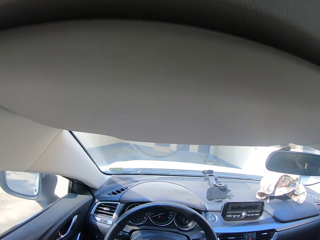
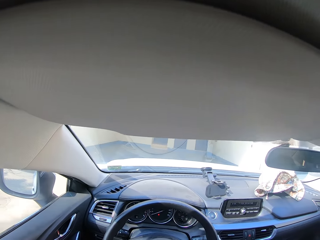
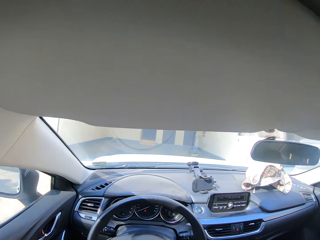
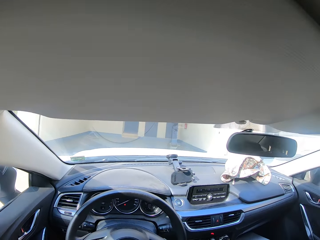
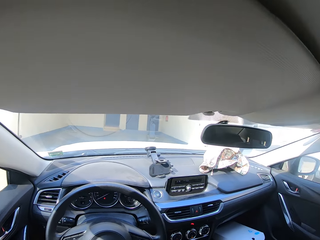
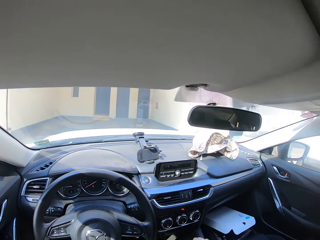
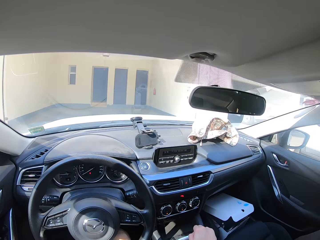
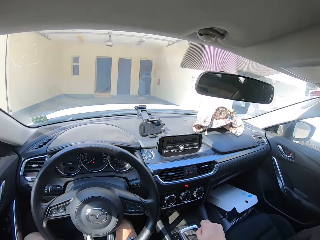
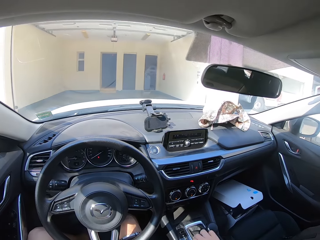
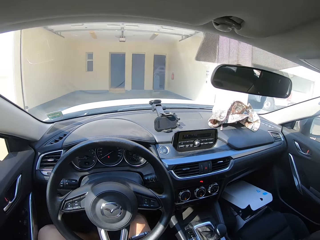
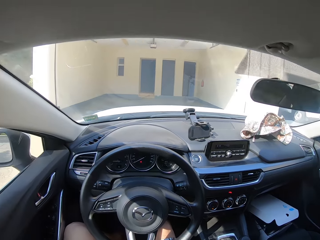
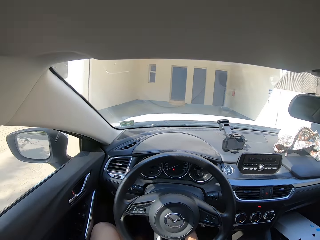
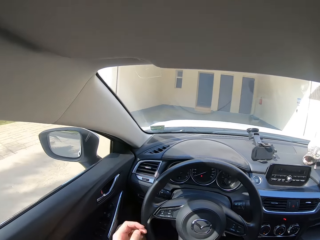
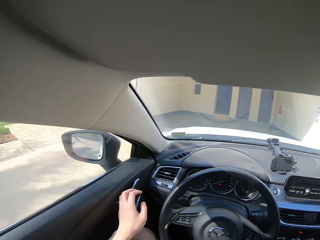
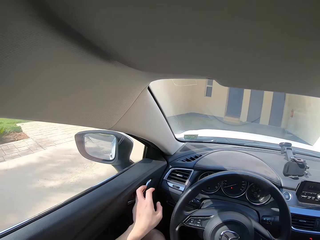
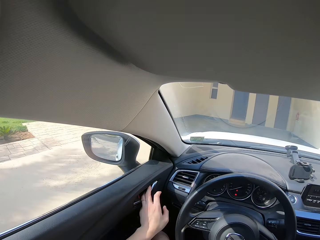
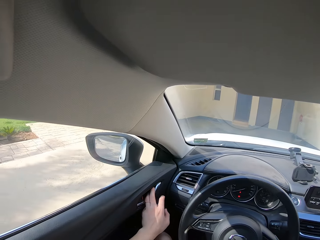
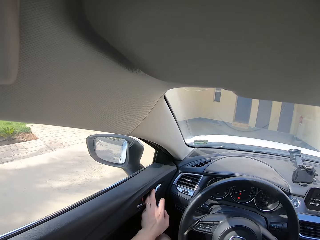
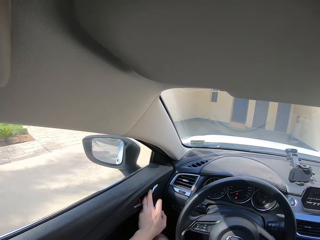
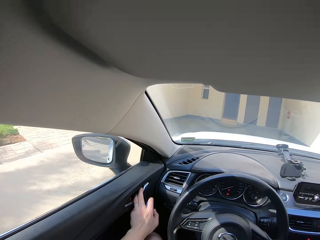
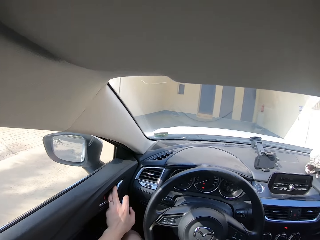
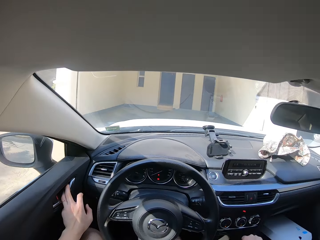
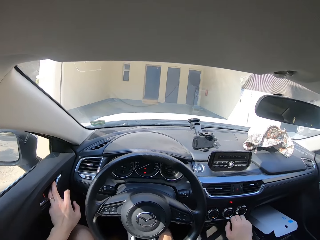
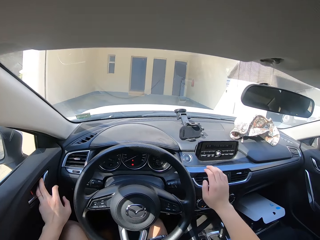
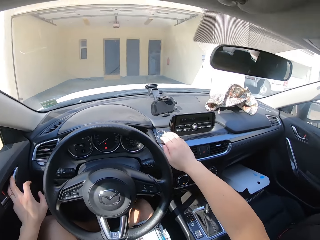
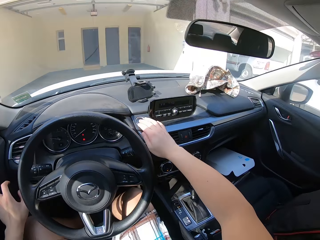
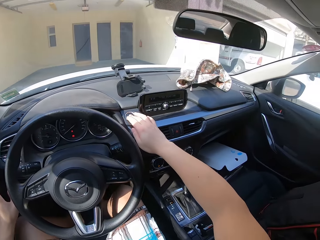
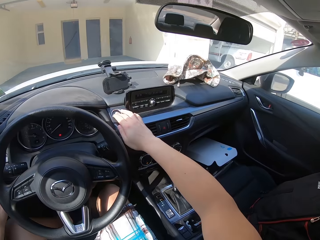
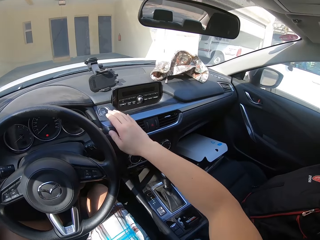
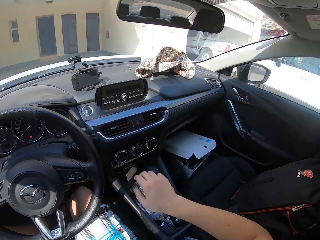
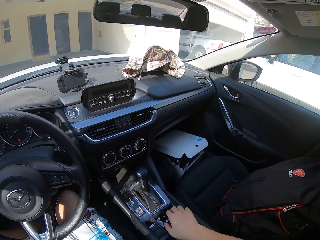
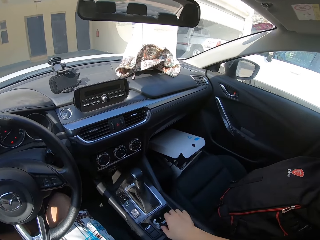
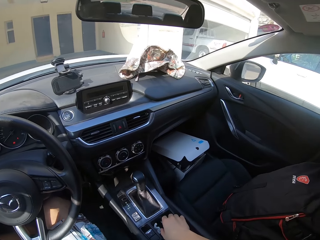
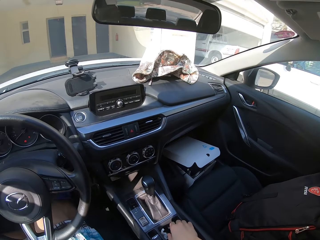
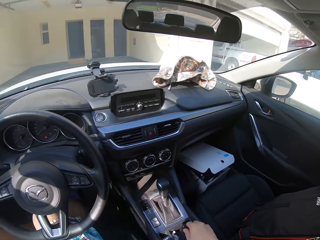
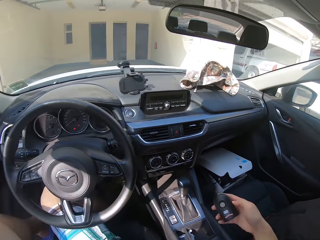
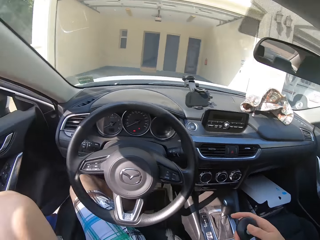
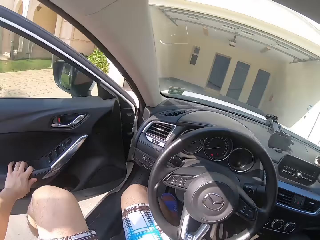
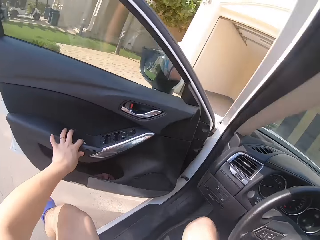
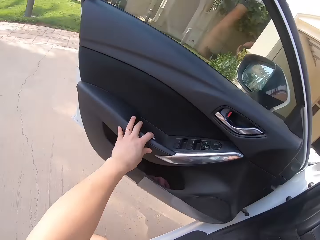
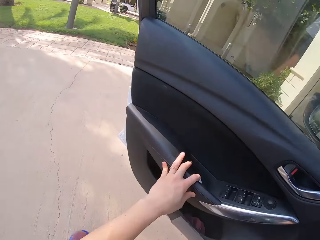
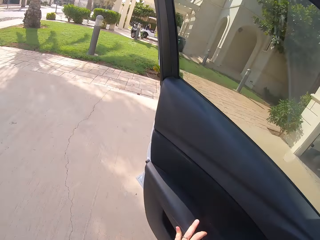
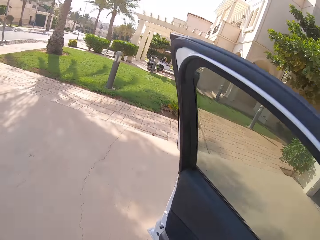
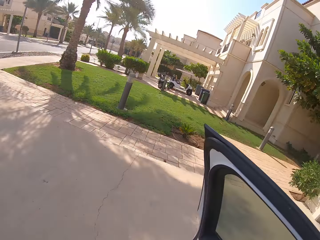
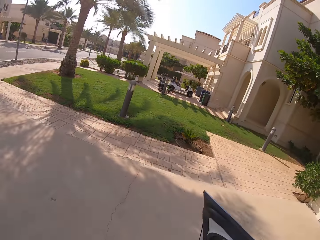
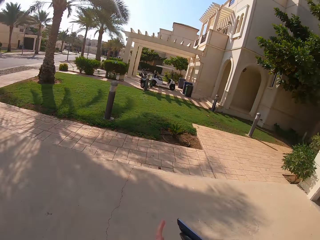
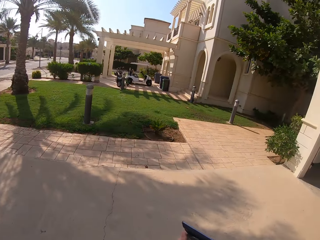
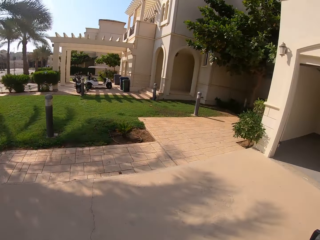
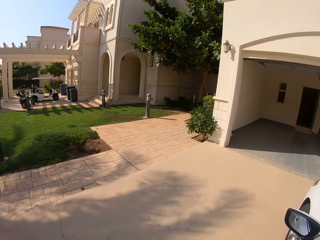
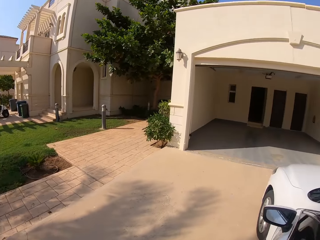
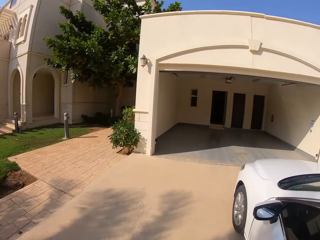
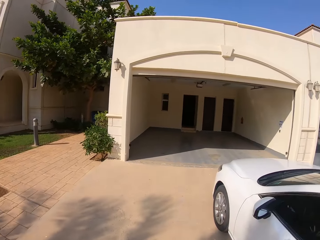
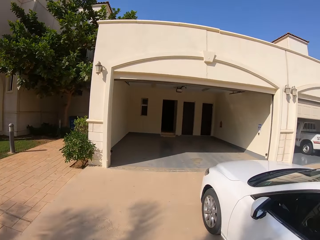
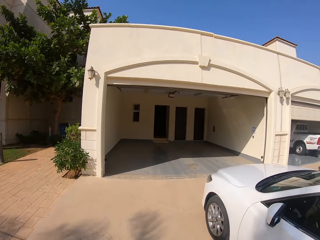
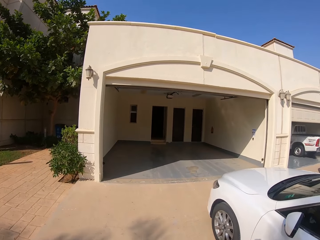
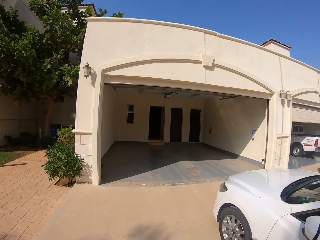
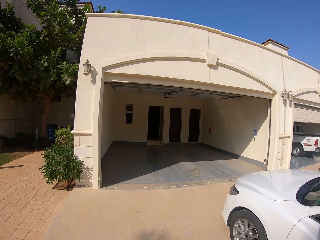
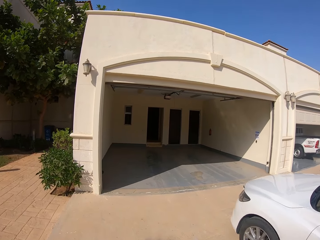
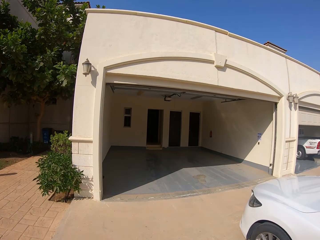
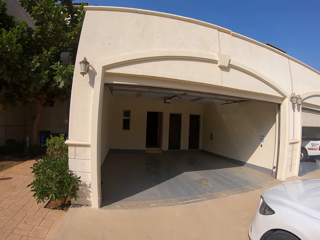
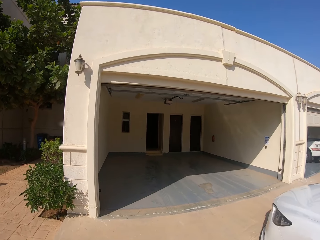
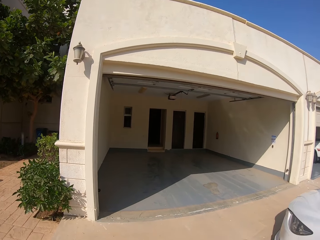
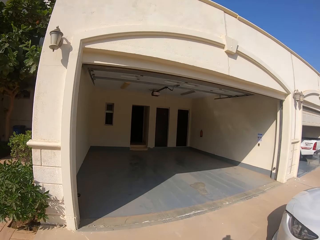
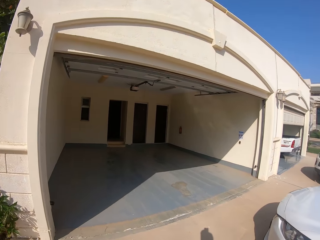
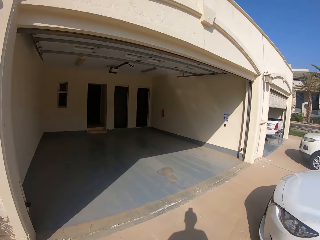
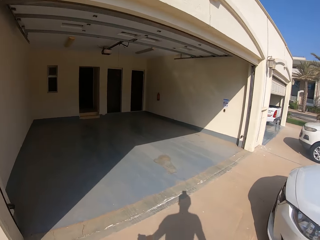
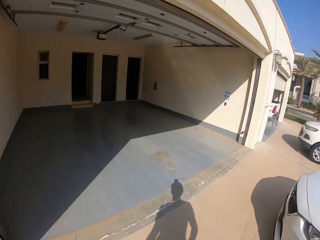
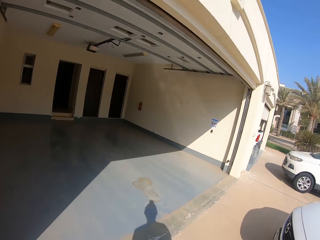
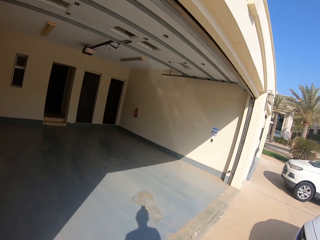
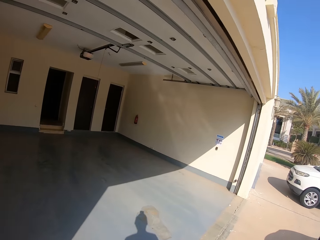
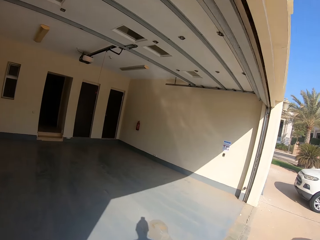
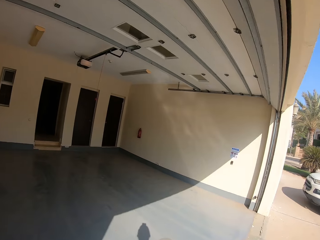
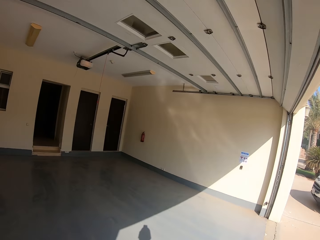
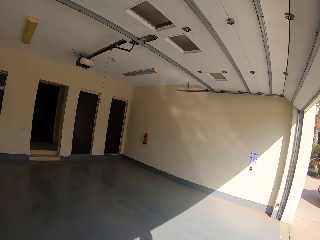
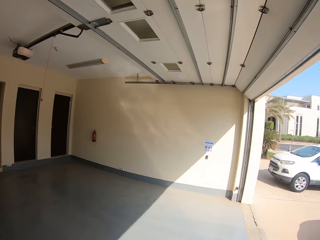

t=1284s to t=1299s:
The camera wearer stops the car. They turn off the car. They pick up the car keys from the car. They open the car door. They step down from the car. They close the car door. They walk around the garage. They walk to the house.

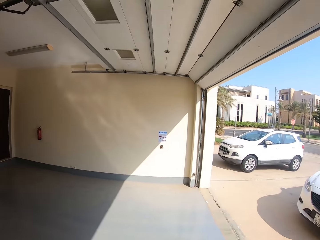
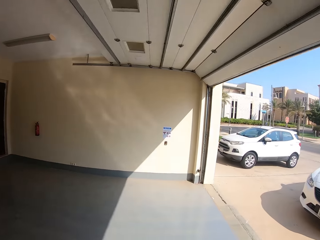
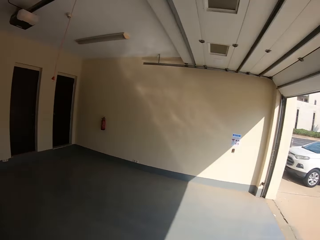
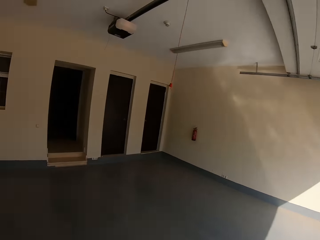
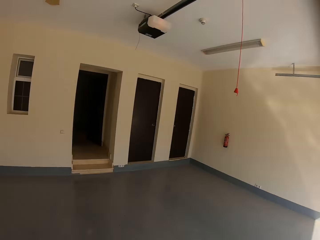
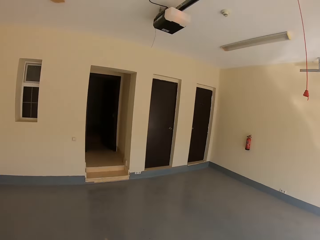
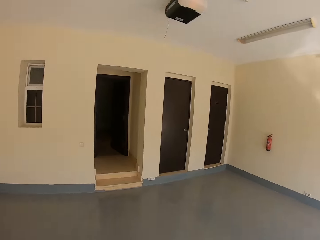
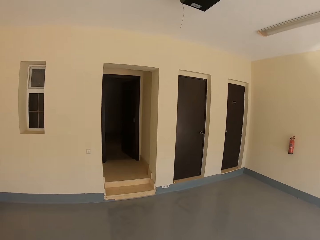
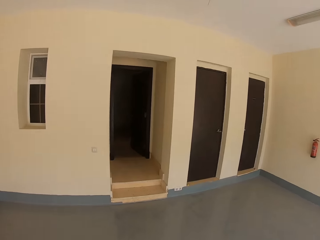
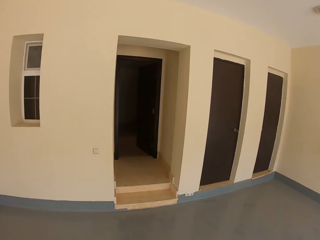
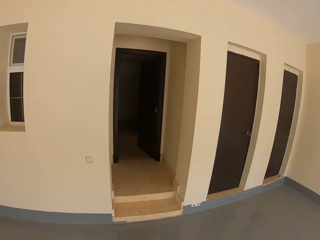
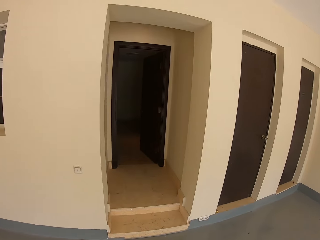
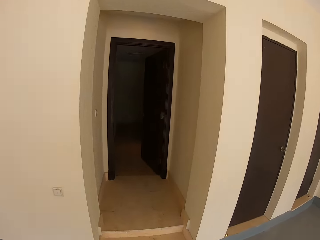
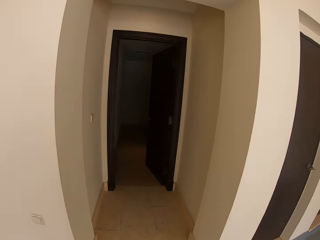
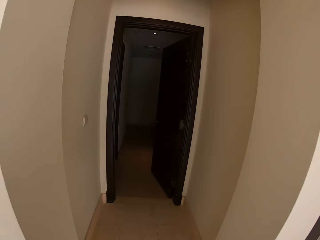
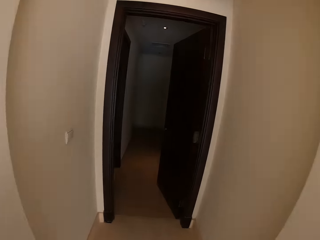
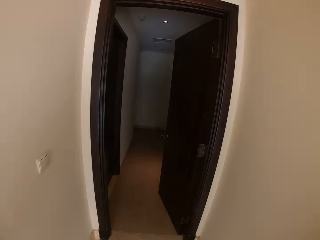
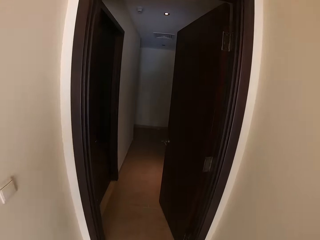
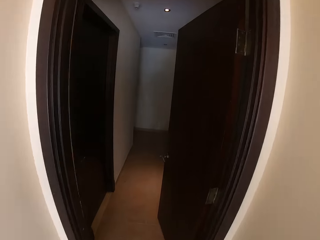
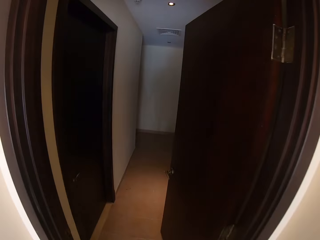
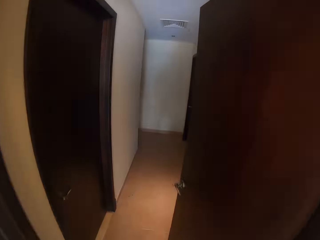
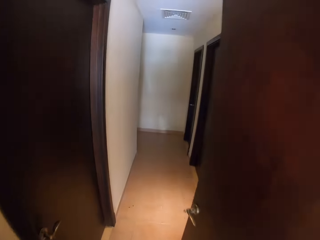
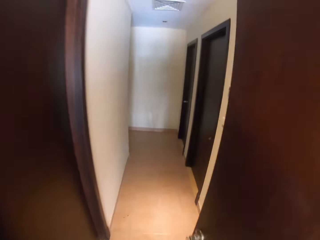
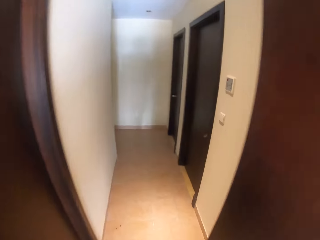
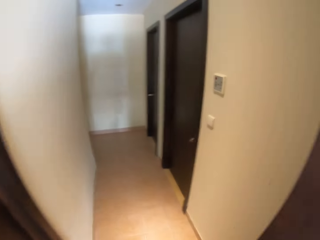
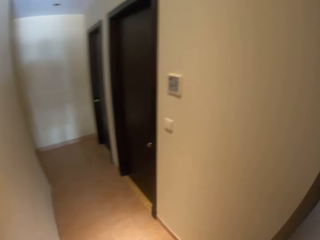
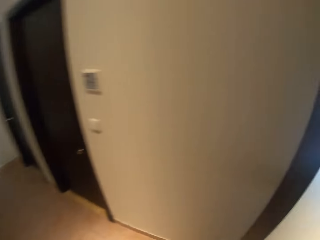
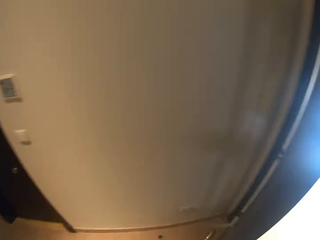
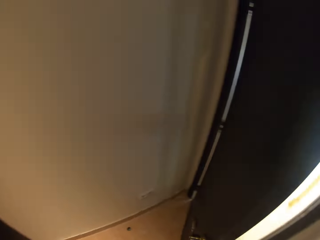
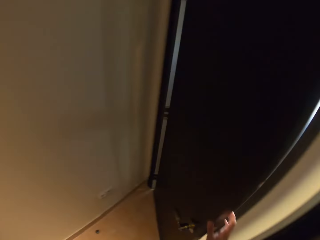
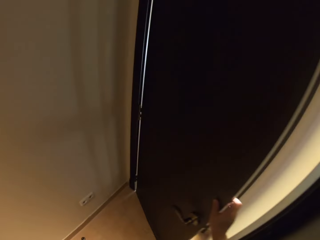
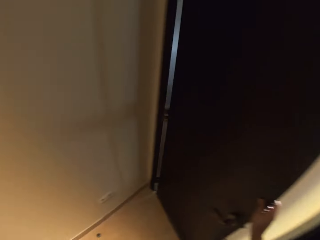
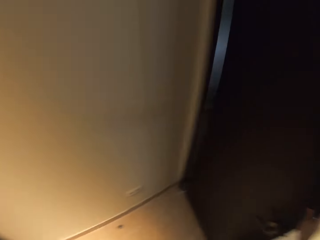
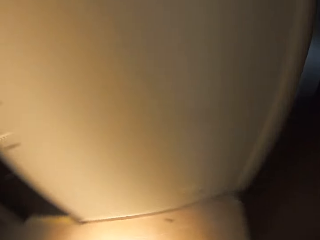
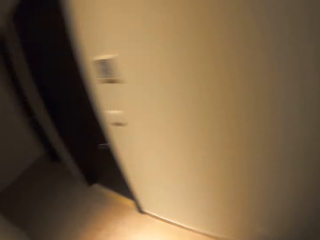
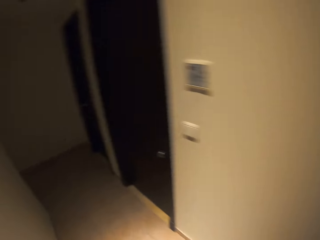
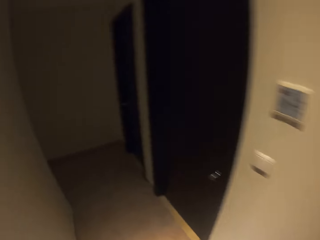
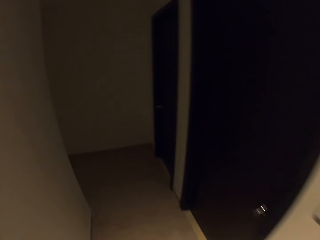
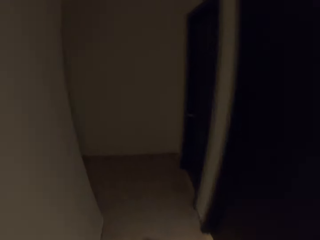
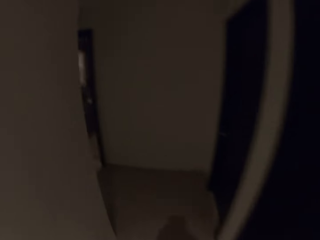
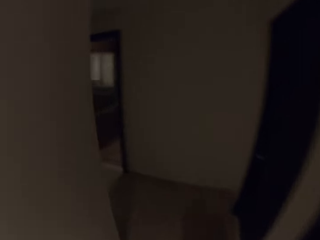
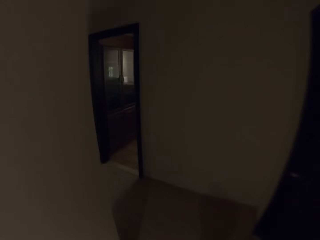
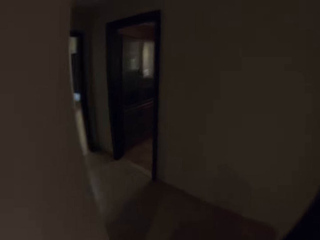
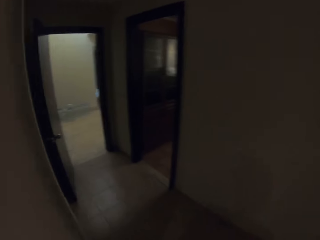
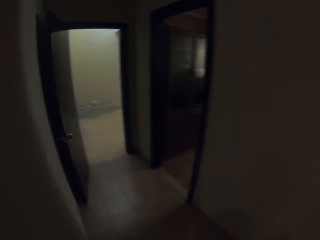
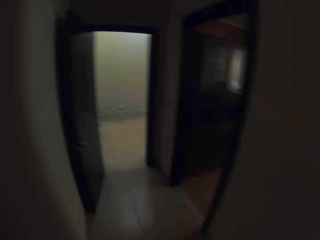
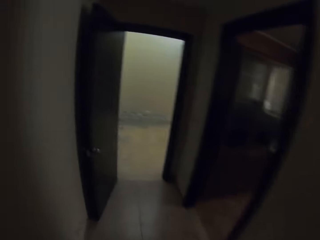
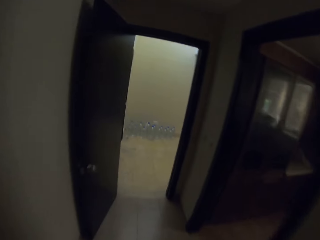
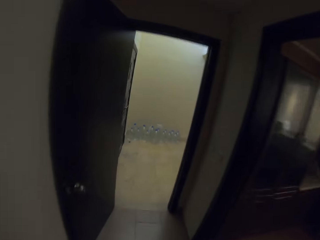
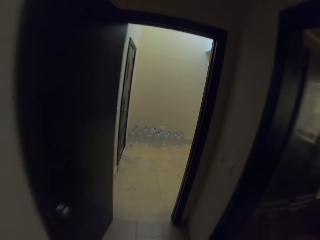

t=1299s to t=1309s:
The camera wearer walks around the room. They close the door. They walk in the house.
